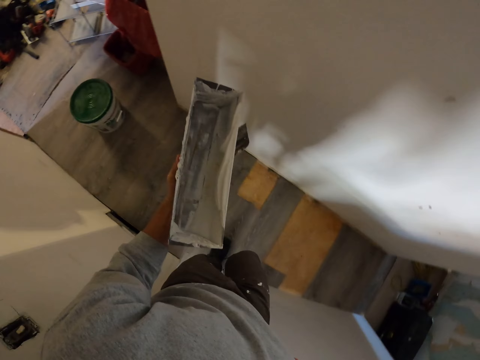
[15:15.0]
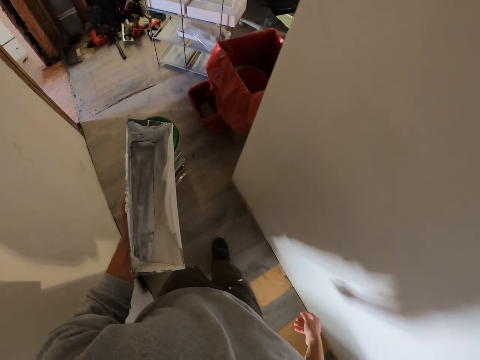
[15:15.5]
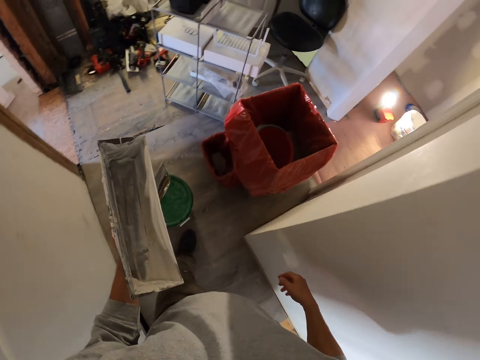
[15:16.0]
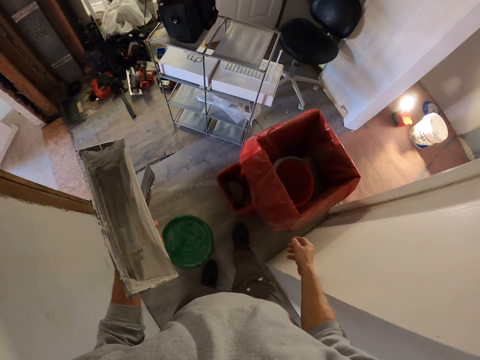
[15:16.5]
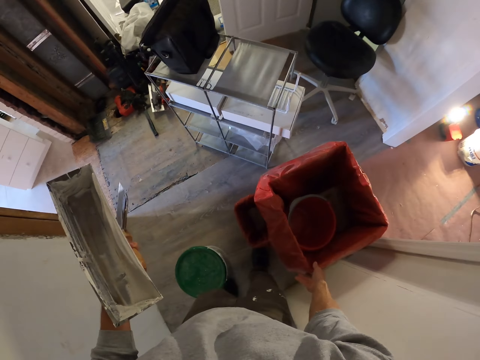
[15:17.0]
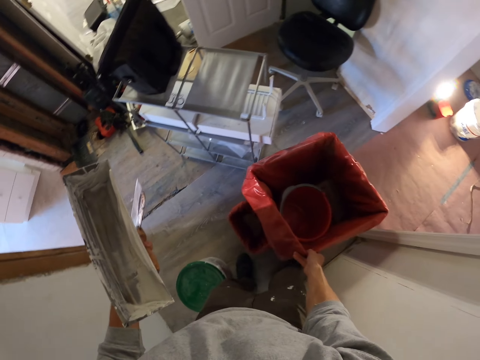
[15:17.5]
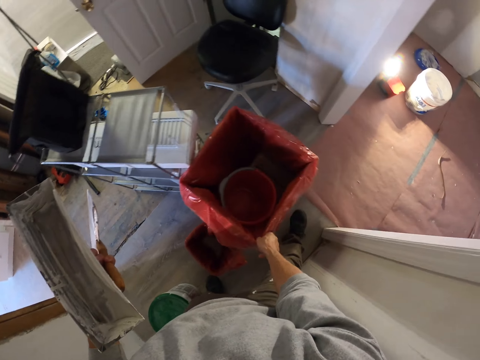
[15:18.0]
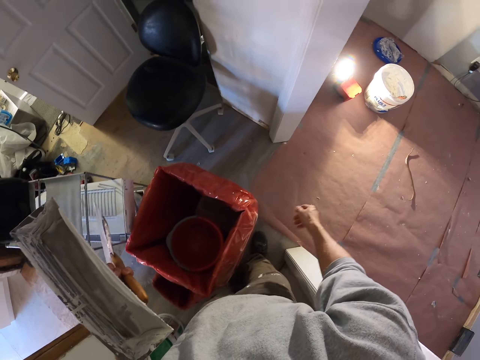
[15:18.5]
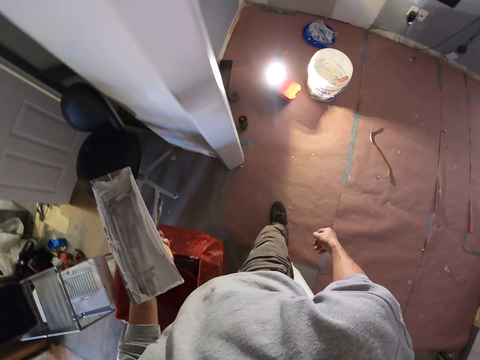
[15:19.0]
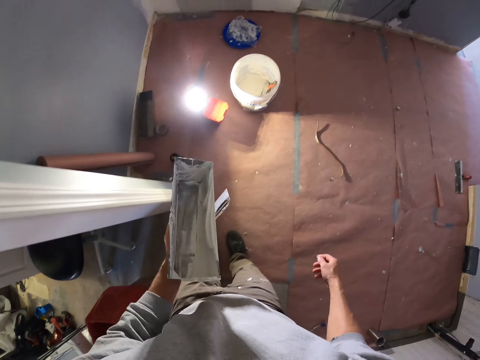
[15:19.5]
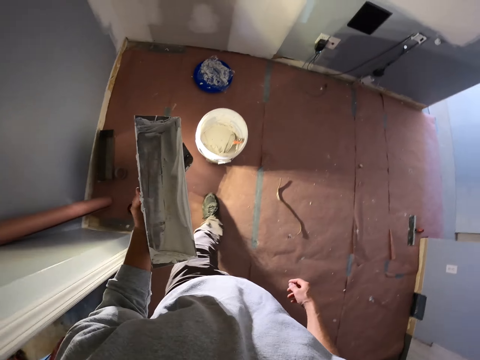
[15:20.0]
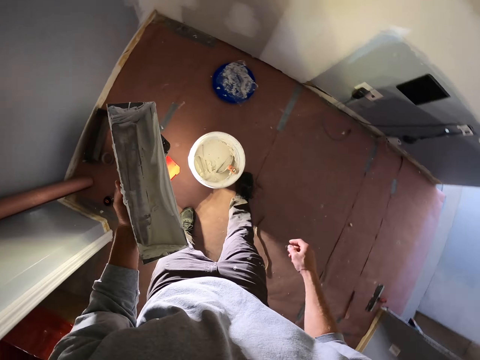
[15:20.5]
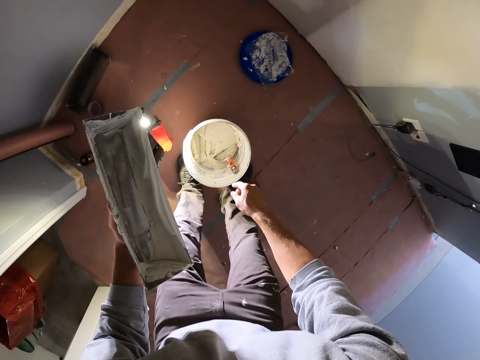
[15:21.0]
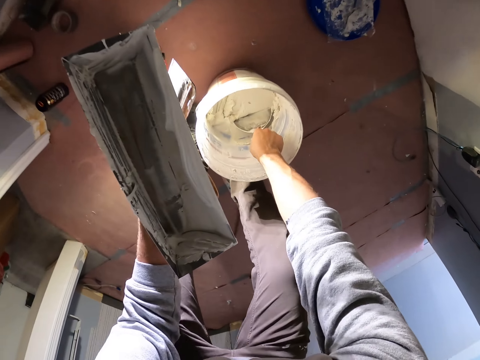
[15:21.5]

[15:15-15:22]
The camera wearer walks out of the room. They push a box, remove the box on the way, and walk around.
